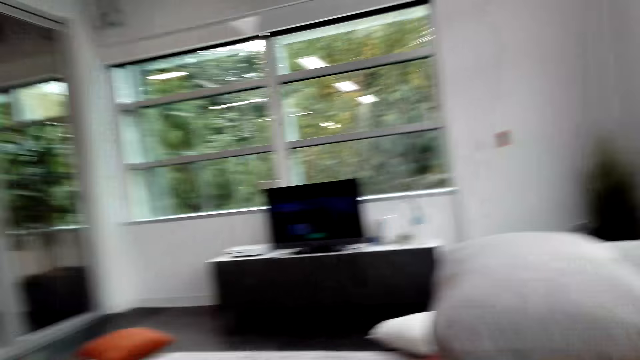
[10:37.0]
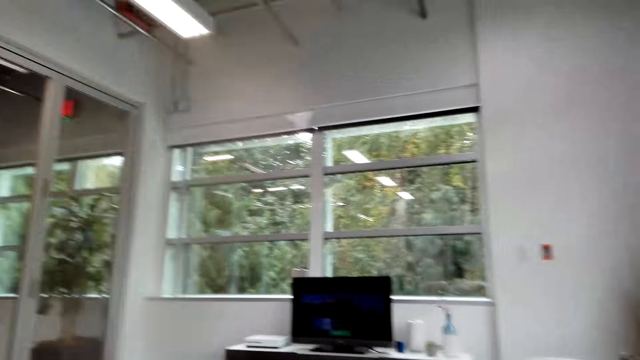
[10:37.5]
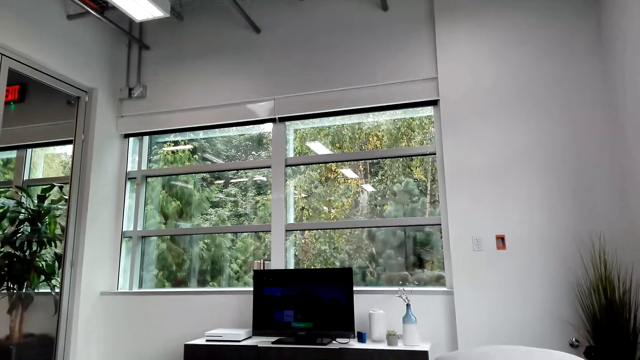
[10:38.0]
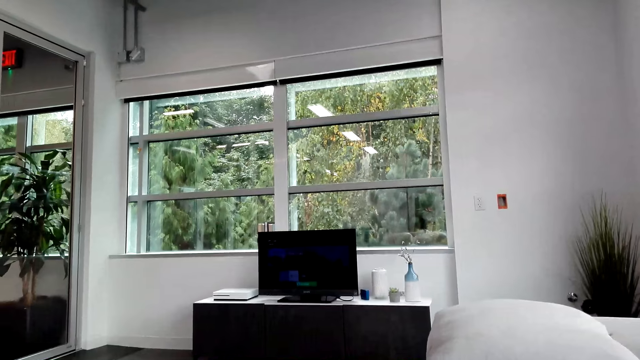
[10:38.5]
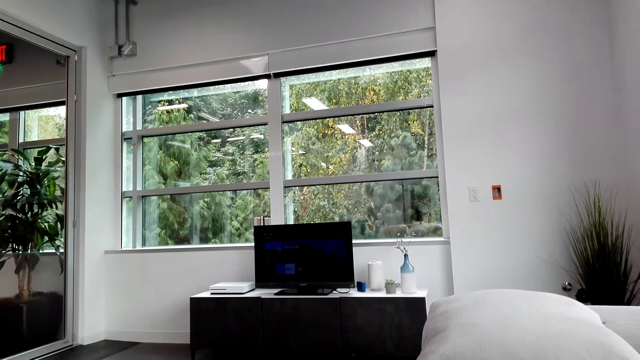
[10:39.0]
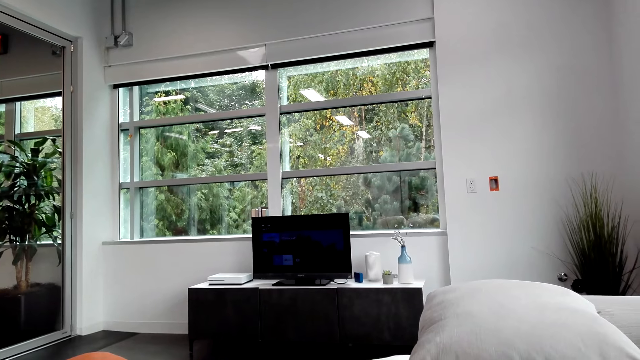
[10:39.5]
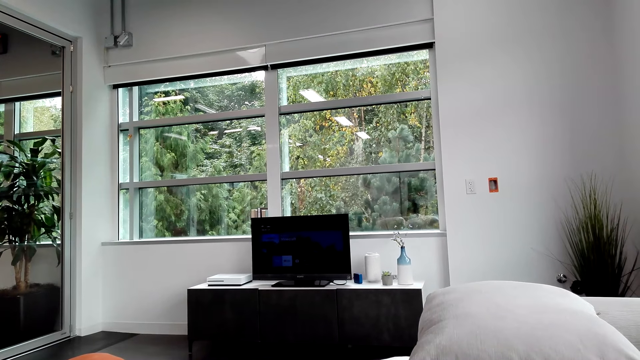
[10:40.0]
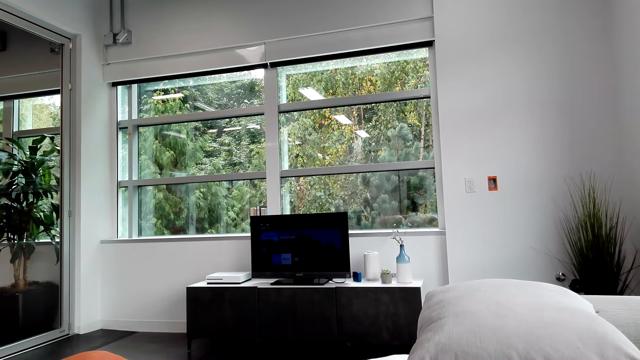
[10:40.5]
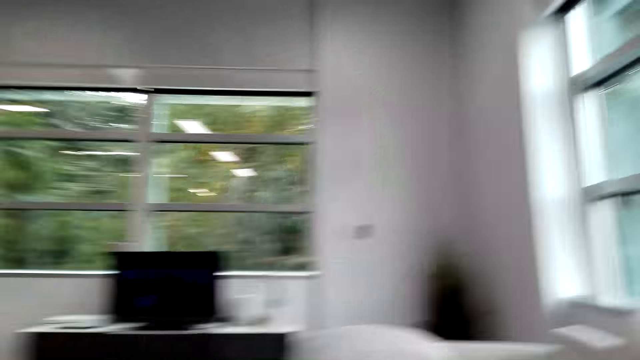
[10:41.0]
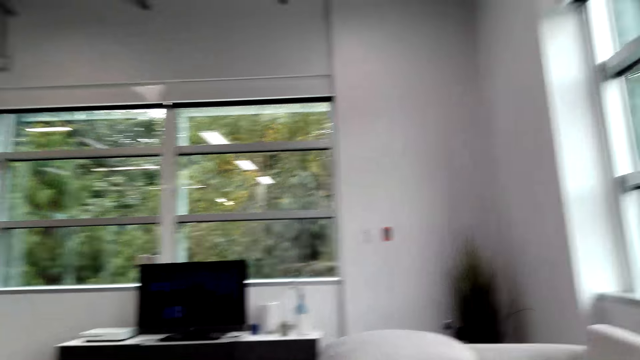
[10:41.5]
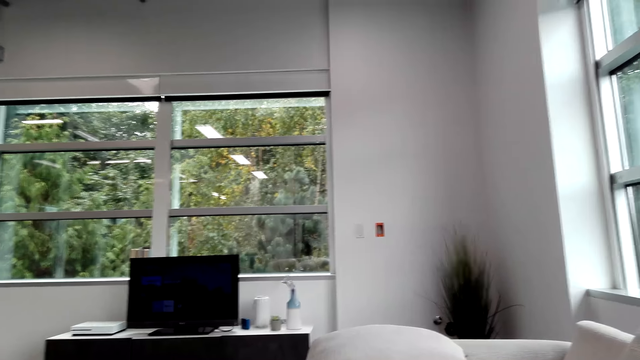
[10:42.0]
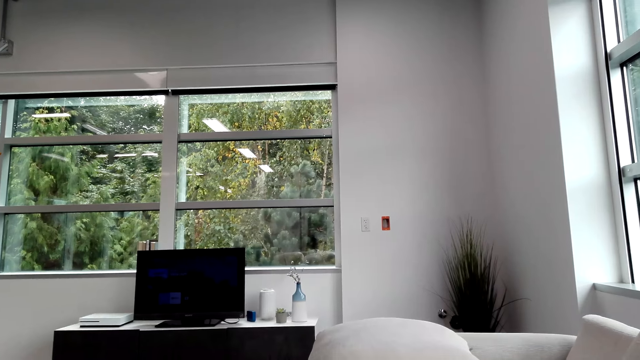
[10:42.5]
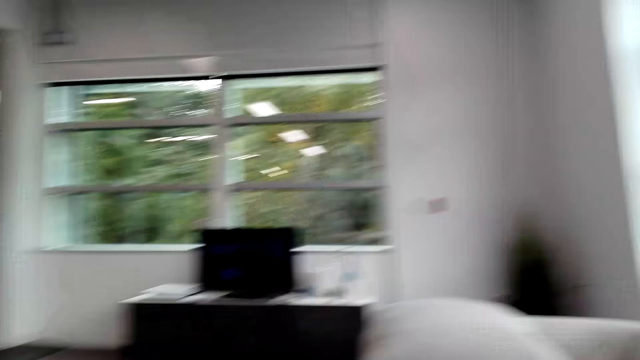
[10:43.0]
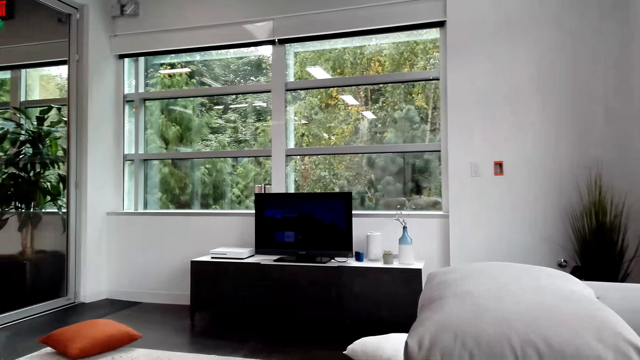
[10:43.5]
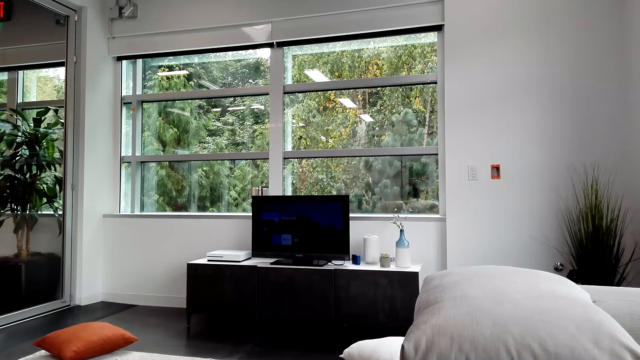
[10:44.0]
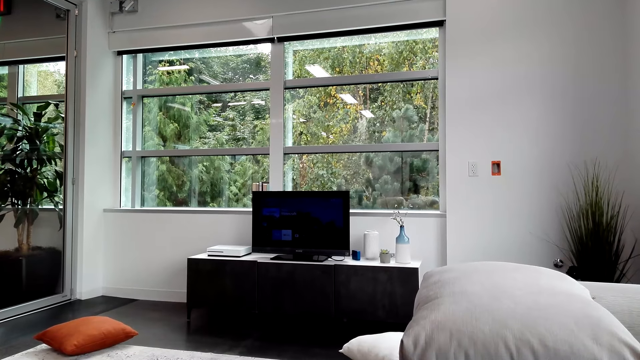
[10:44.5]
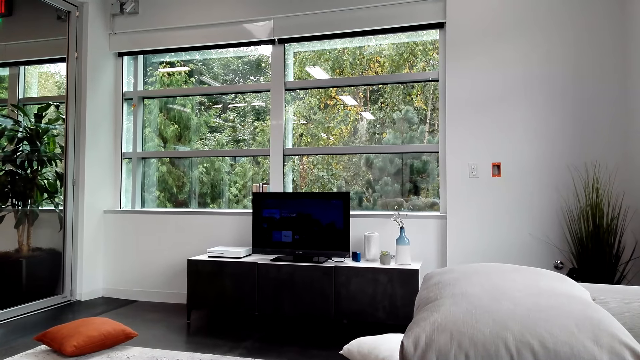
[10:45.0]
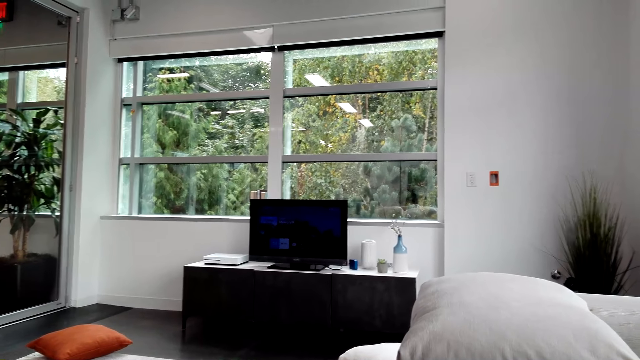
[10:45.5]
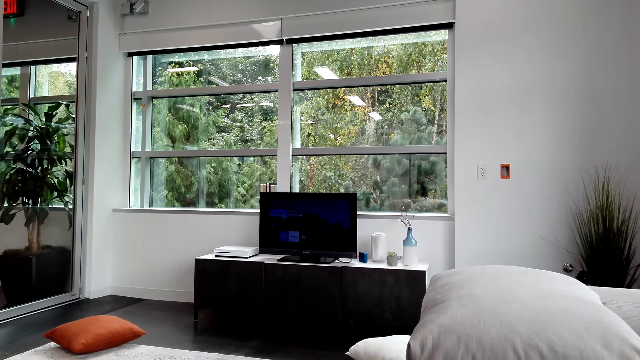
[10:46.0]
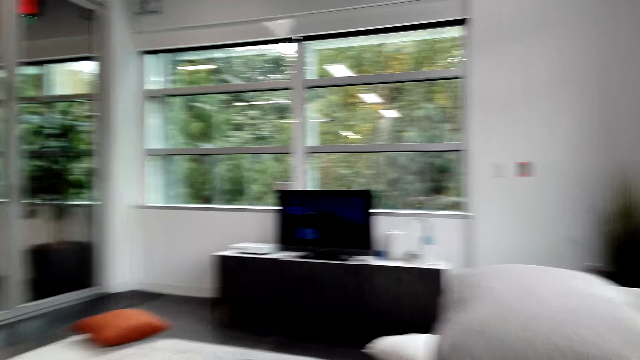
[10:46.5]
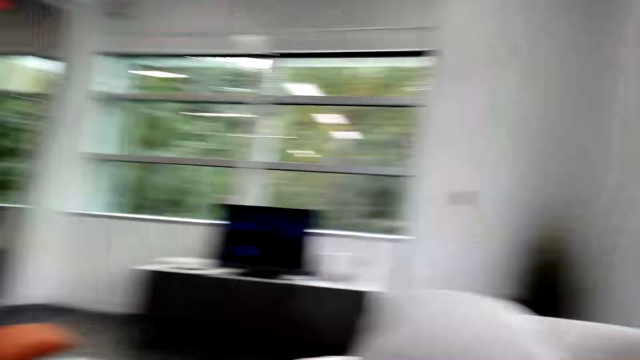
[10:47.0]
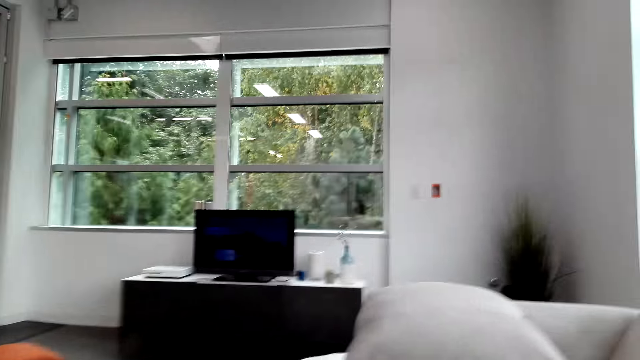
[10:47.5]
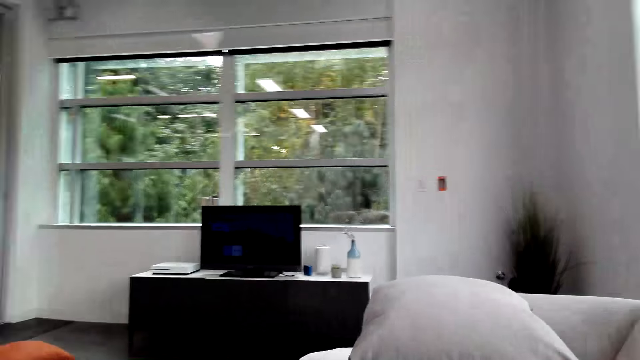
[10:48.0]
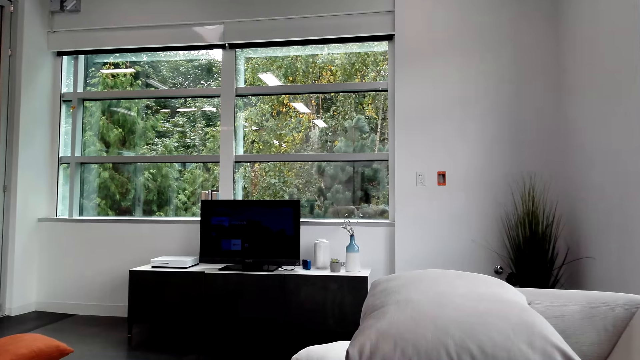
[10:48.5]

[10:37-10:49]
The camera wearer opens the television. They look at the television. They operate the television.

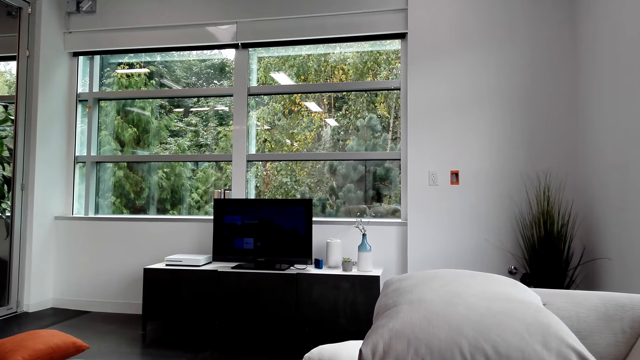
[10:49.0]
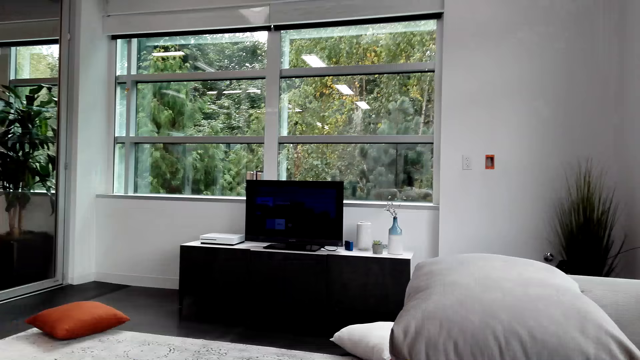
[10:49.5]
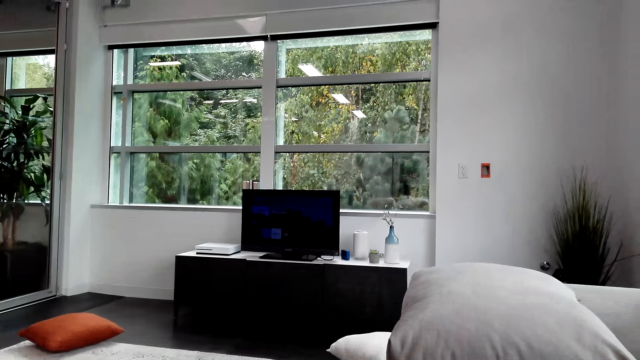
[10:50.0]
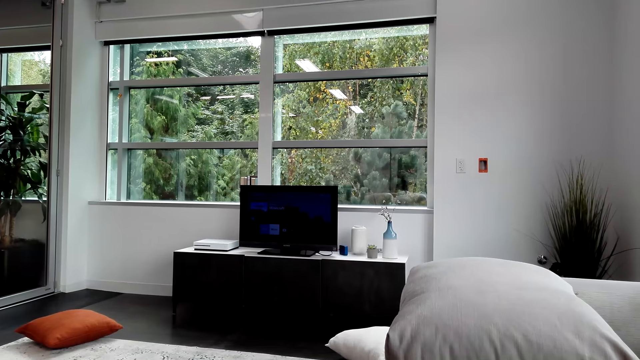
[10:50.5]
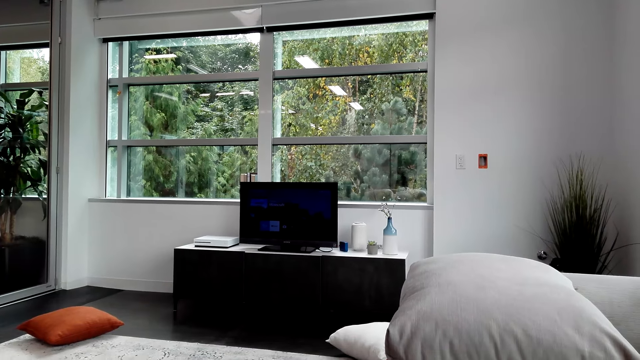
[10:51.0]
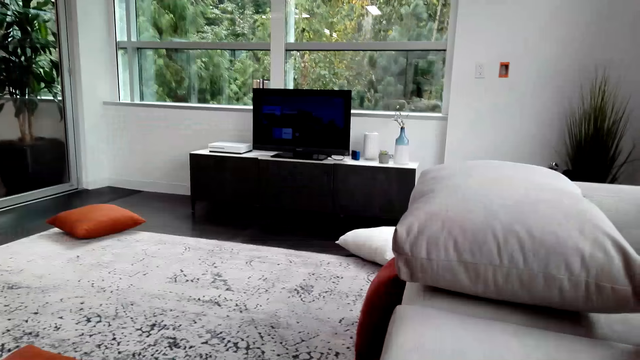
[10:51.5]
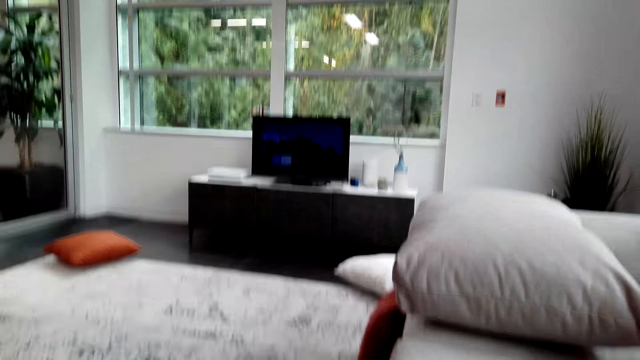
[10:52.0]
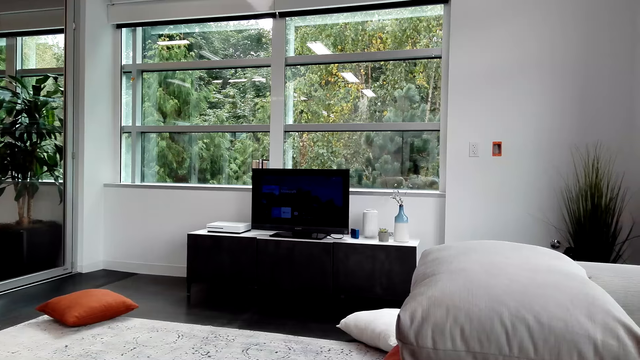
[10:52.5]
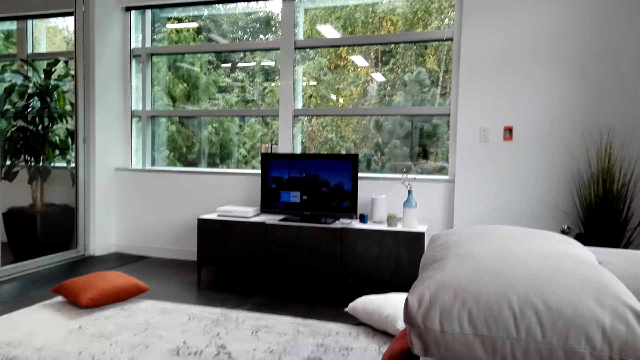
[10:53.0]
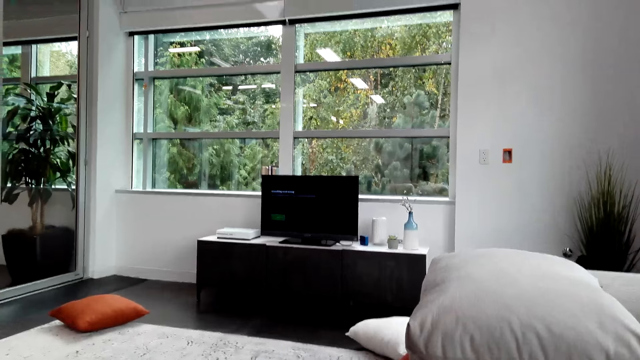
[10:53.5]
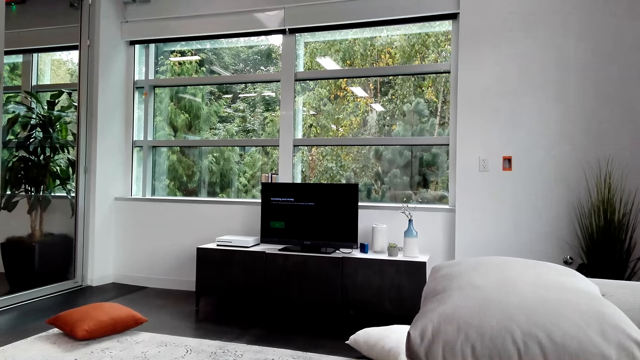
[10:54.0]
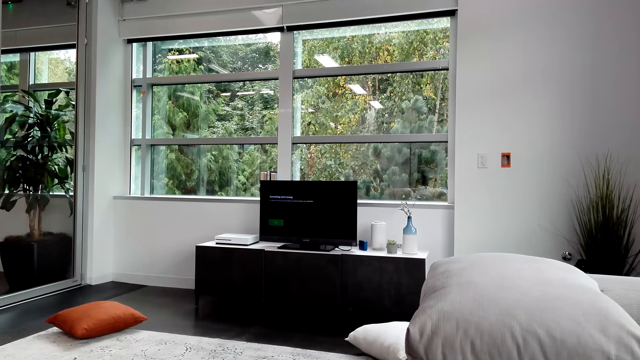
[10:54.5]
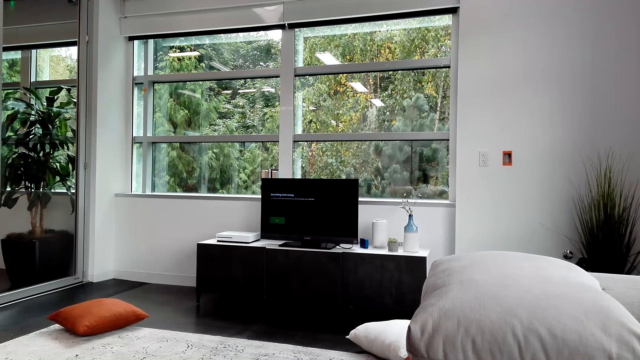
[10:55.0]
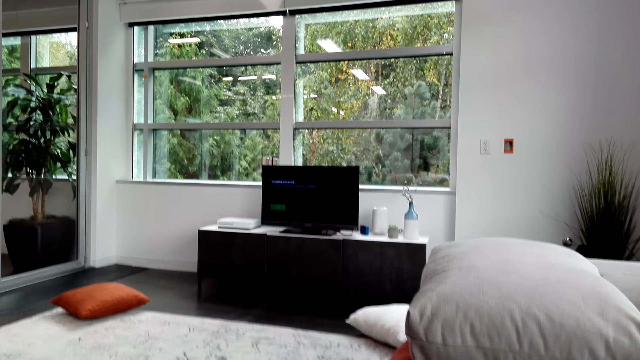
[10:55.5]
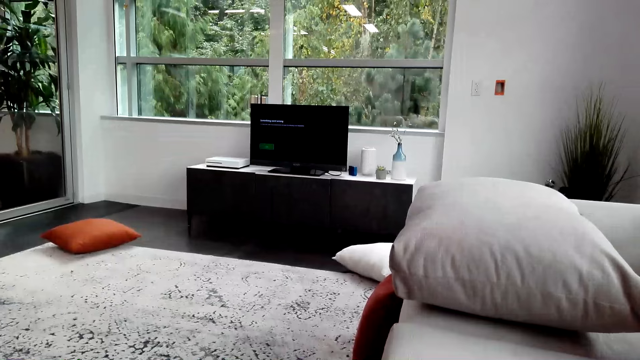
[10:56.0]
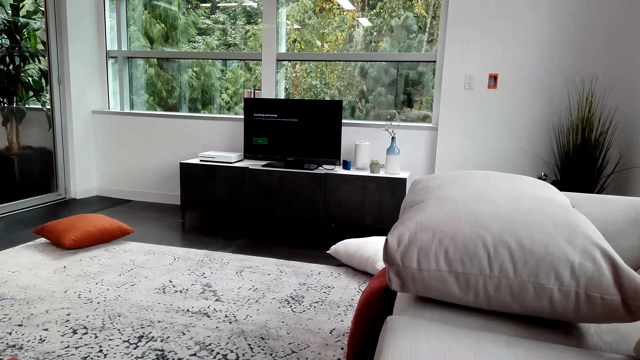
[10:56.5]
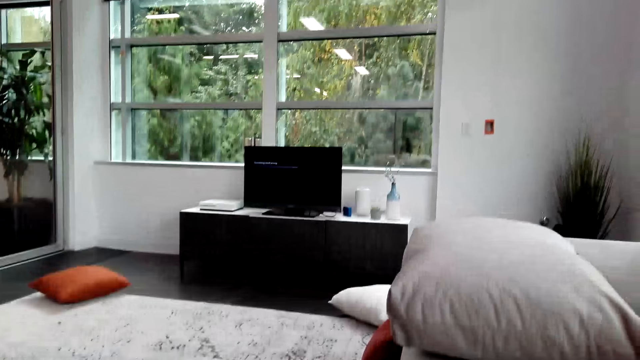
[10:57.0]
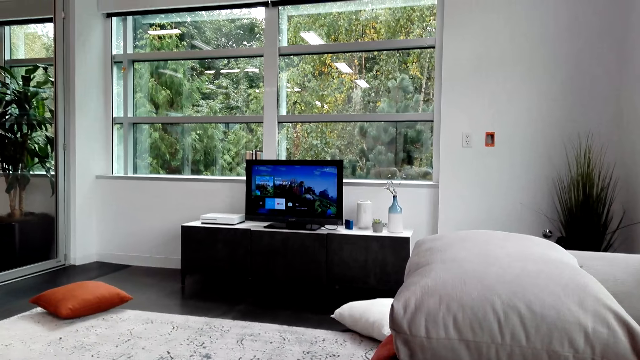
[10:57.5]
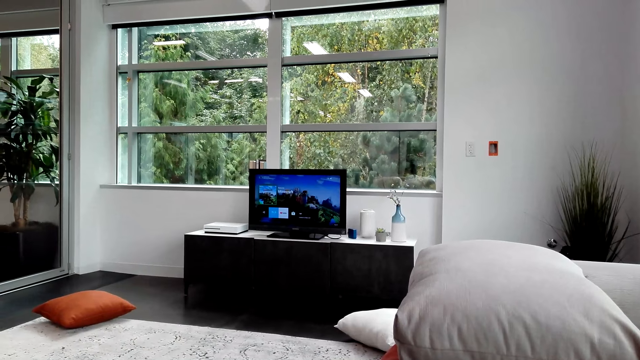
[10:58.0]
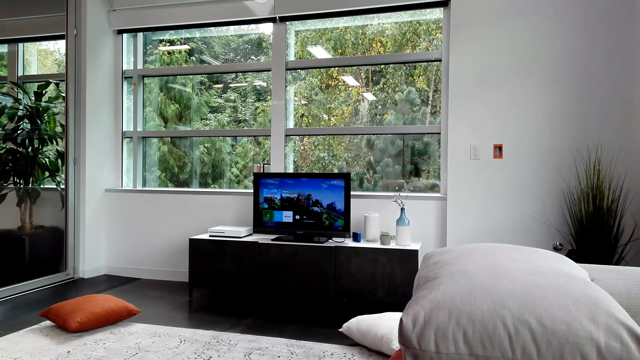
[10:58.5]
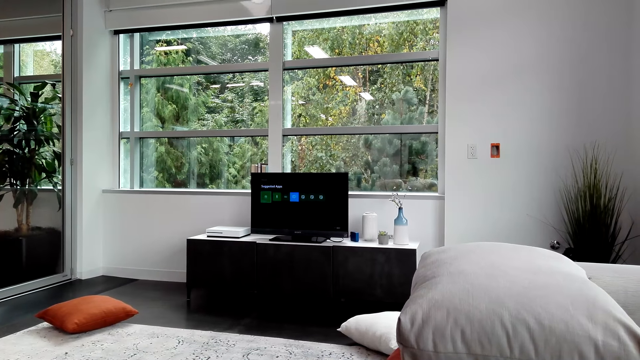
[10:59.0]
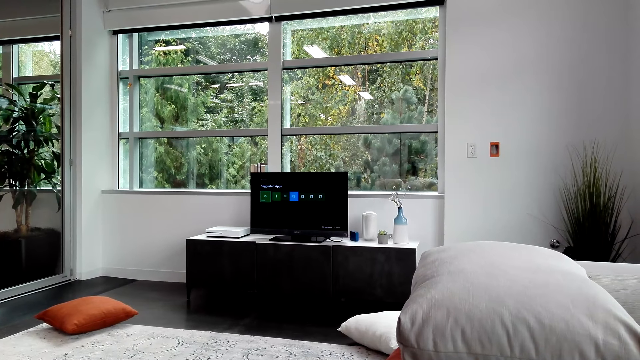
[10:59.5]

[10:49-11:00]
The camera wearer operates the television. They look at the television. They operate the television. They look at the television. They operate the television.
